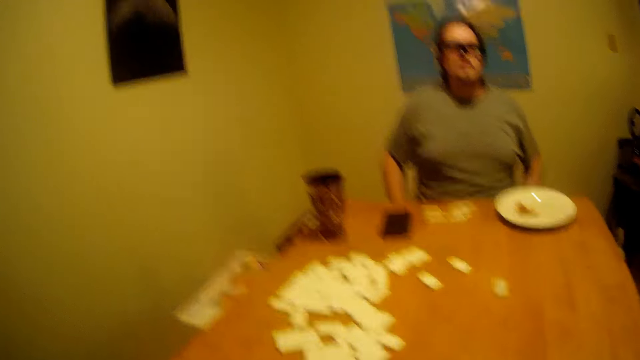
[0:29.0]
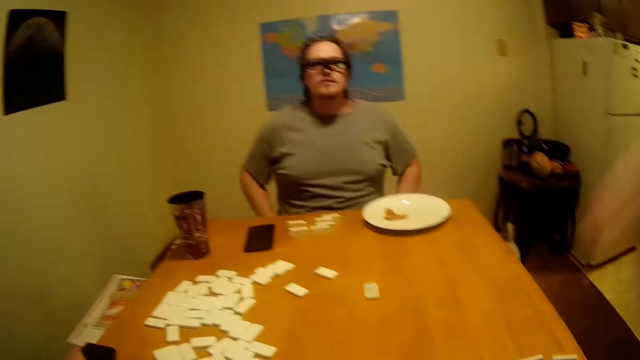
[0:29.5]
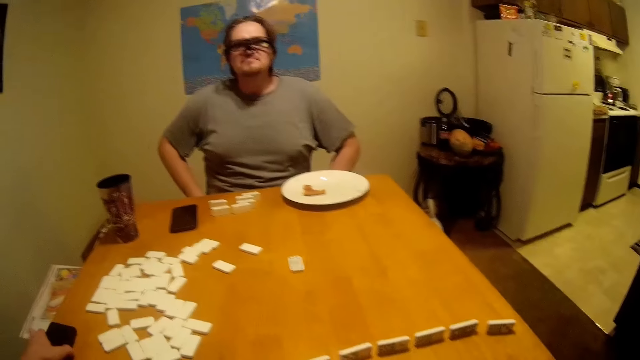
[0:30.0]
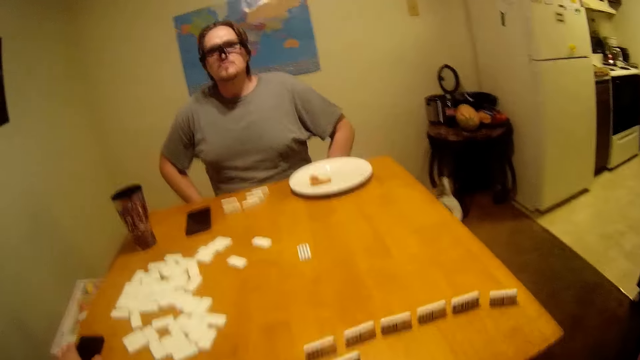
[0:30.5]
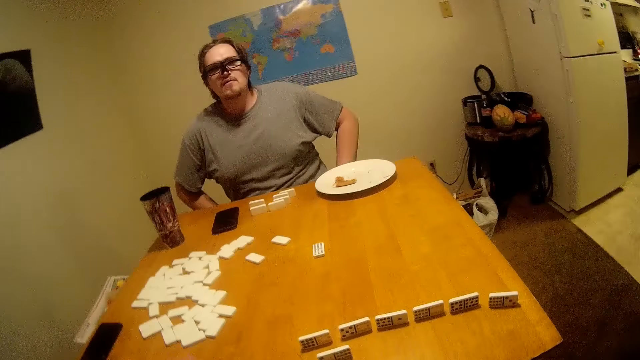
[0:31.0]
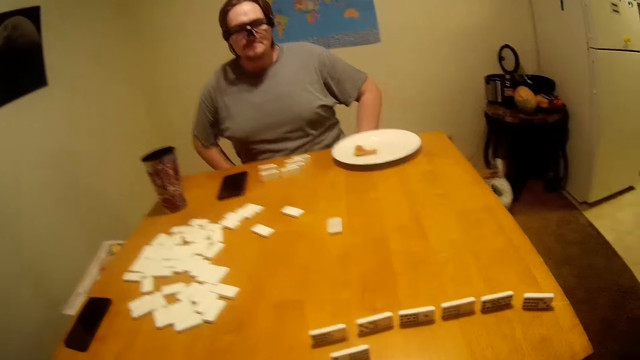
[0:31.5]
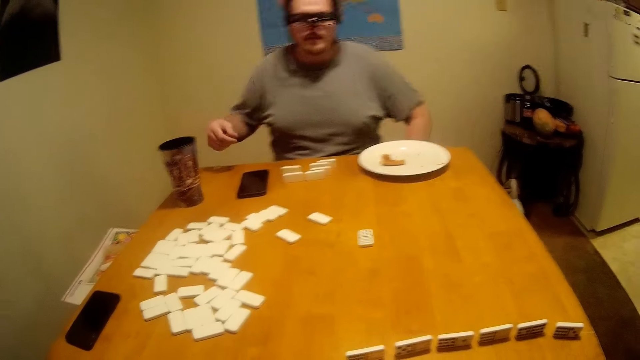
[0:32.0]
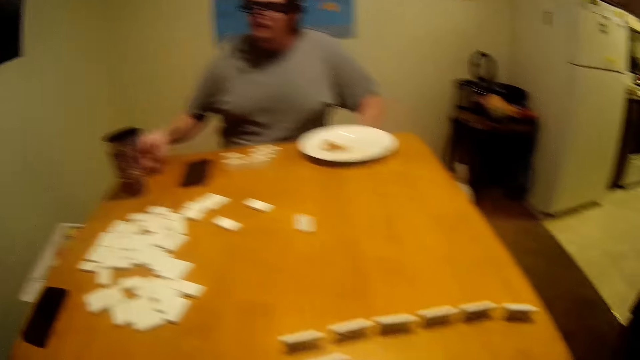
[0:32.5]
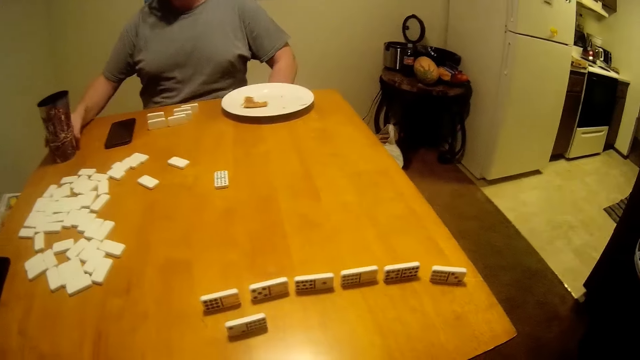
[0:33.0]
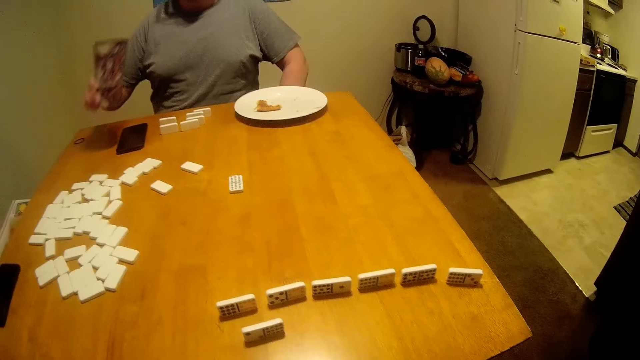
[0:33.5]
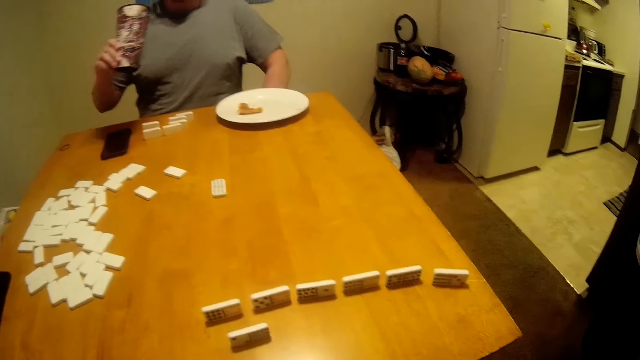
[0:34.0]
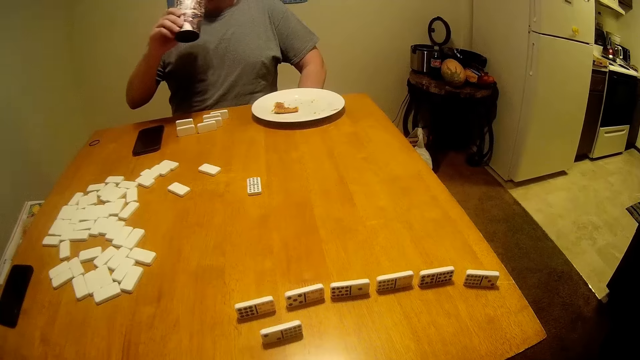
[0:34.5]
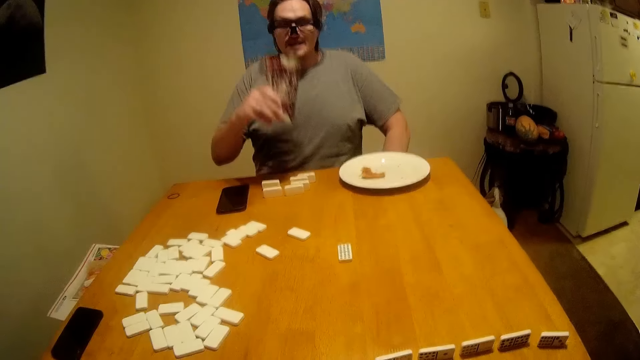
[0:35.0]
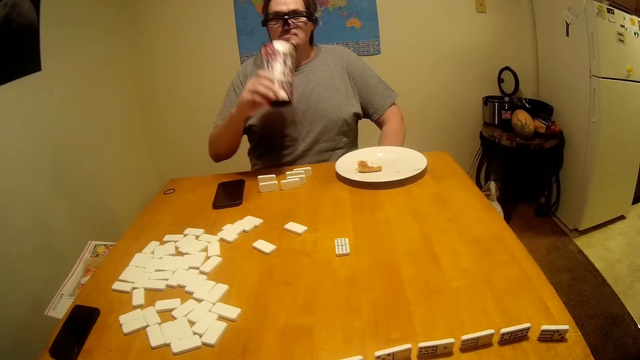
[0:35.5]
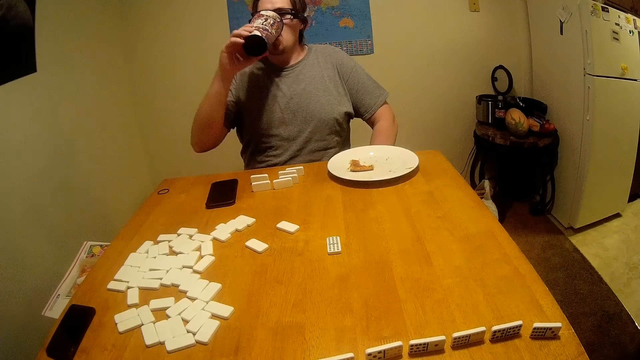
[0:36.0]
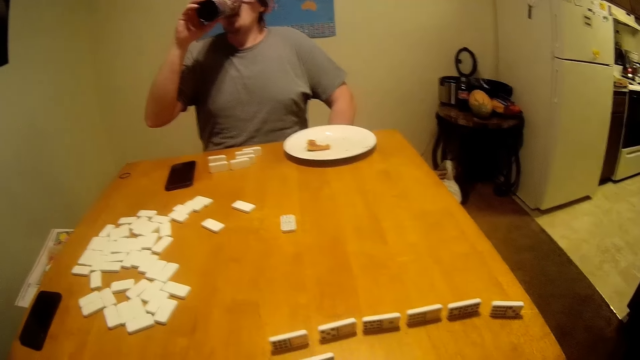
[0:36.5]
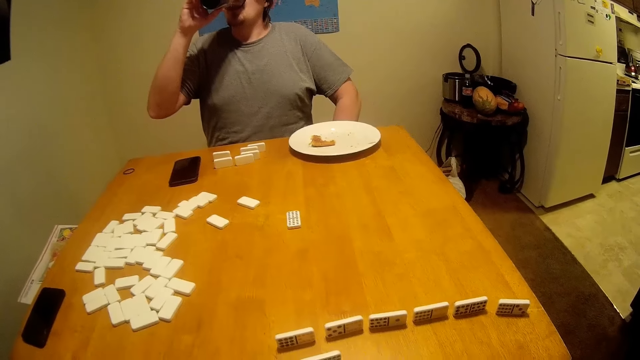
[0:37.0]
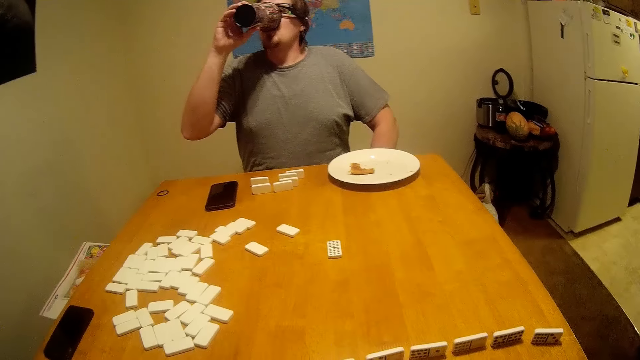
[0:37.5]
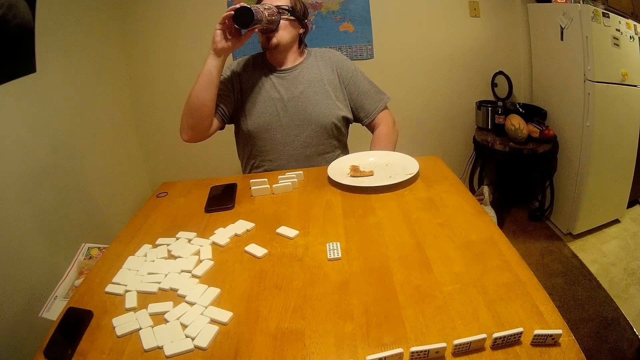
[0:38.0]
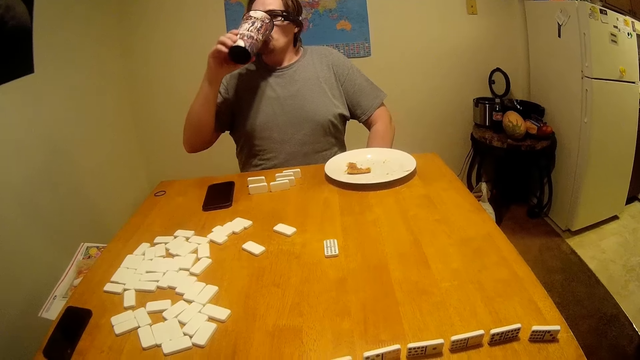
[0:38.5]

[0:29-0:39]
The camera wearer looks around. They move the hands. A man looks at the camera wearer. The man picks up a mug from the table. The man drinks the water from the mug.

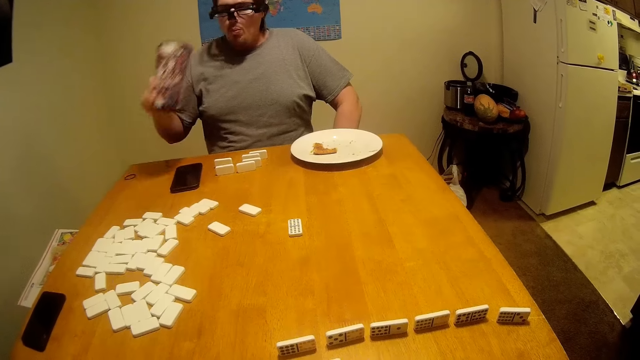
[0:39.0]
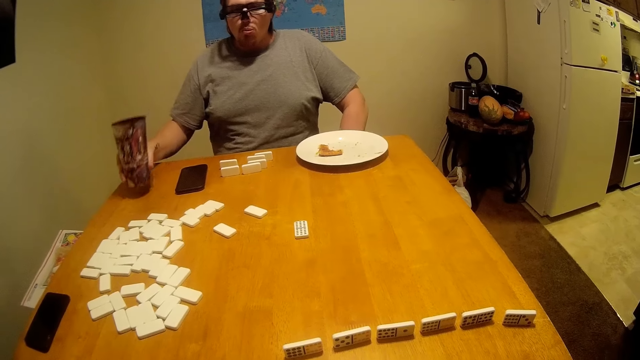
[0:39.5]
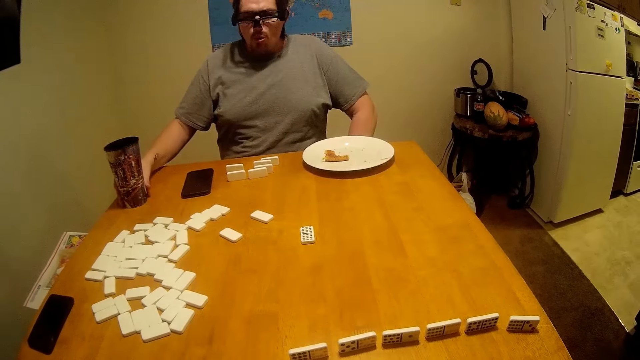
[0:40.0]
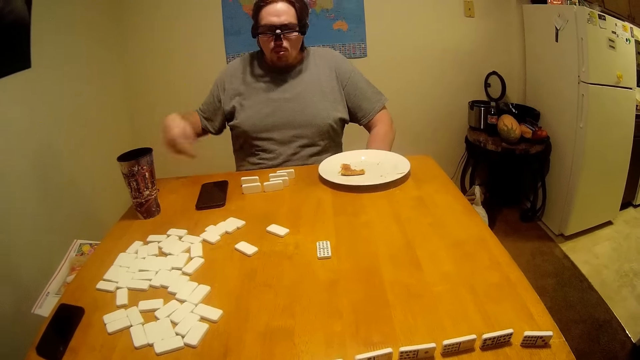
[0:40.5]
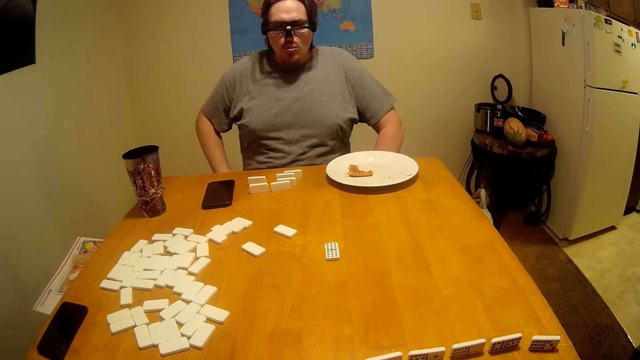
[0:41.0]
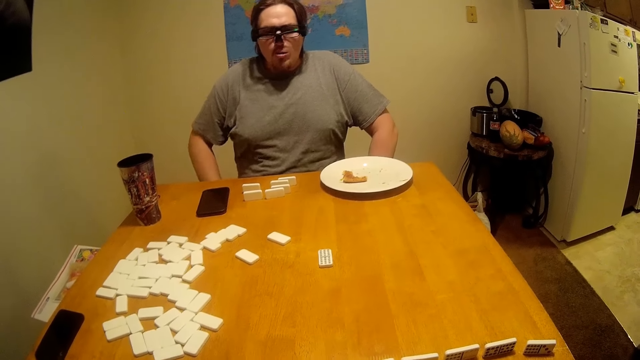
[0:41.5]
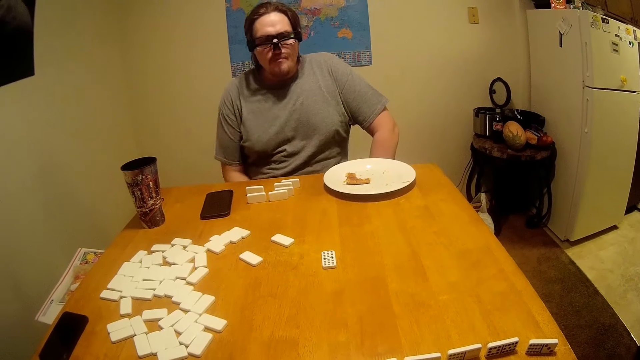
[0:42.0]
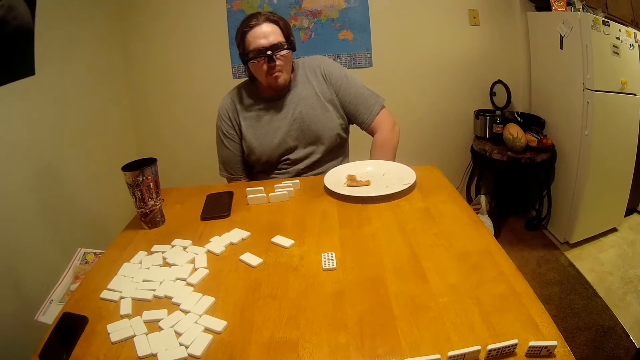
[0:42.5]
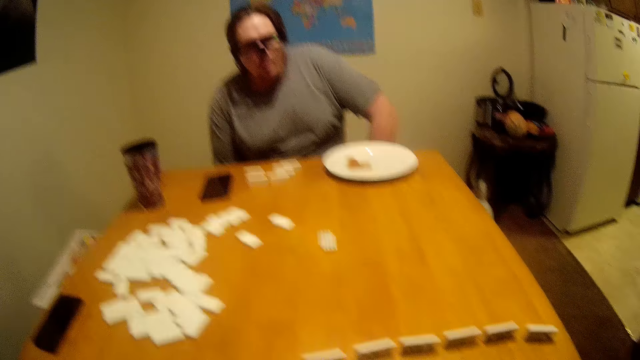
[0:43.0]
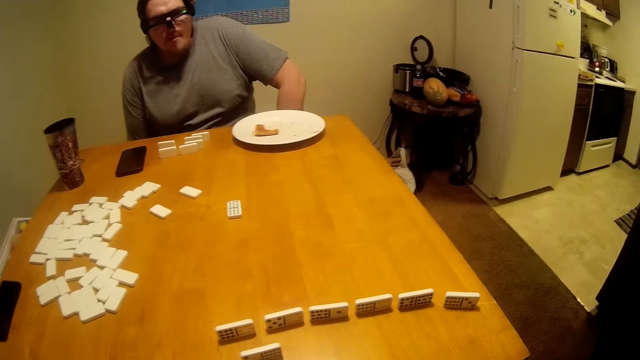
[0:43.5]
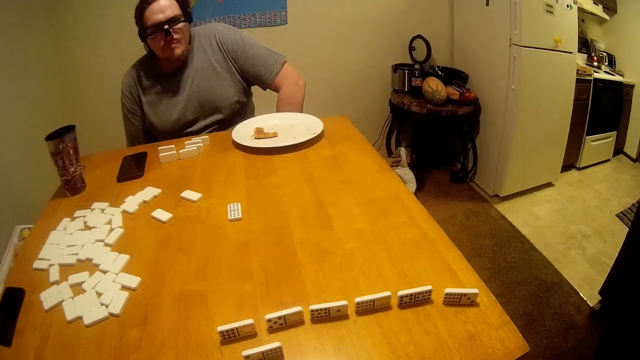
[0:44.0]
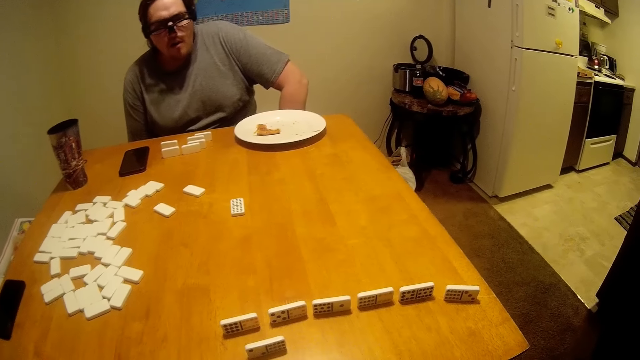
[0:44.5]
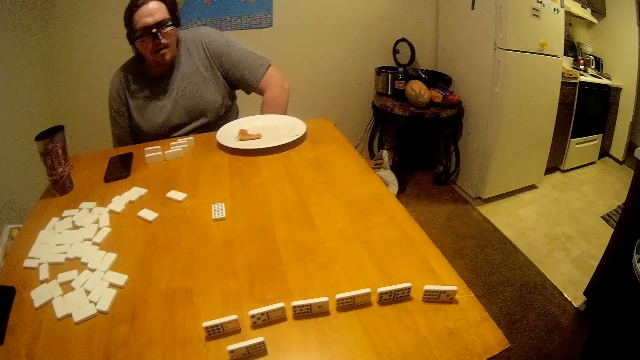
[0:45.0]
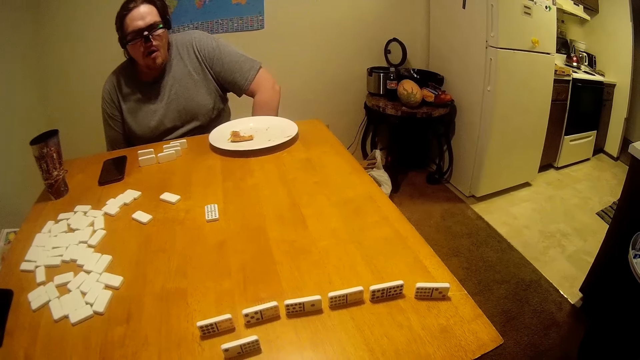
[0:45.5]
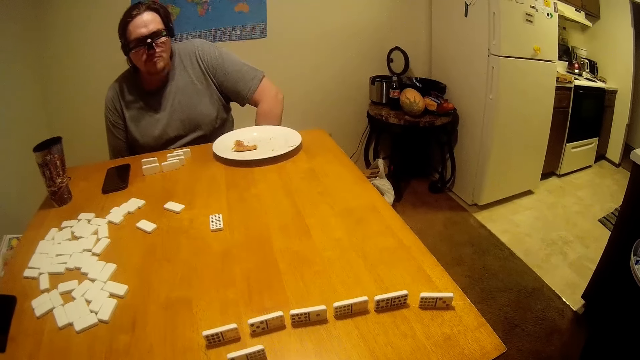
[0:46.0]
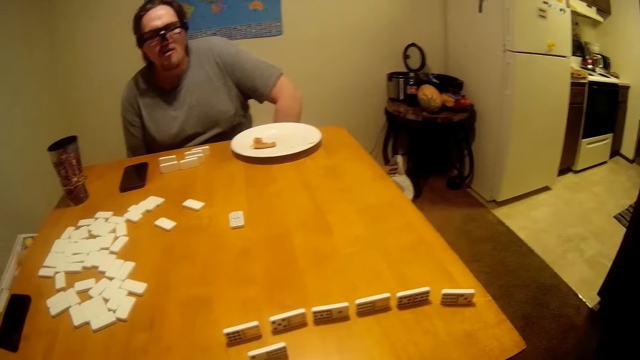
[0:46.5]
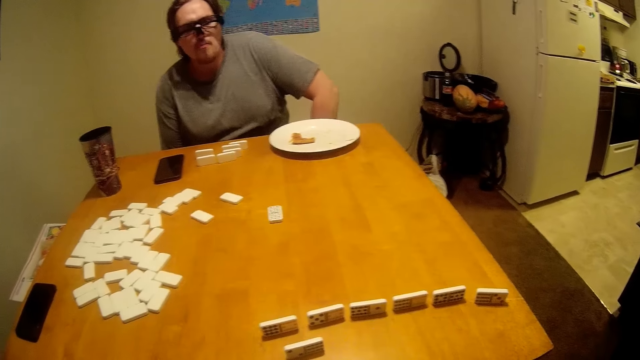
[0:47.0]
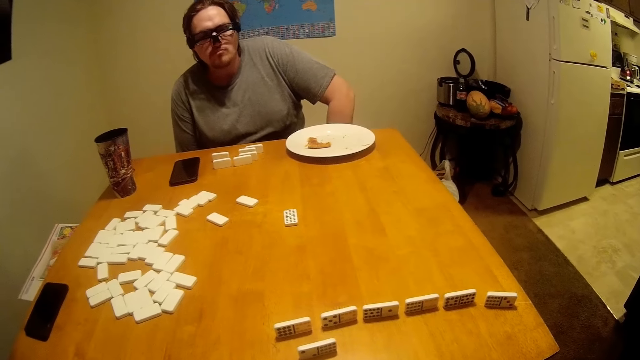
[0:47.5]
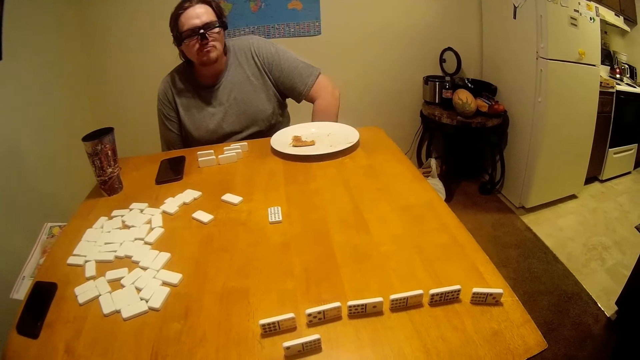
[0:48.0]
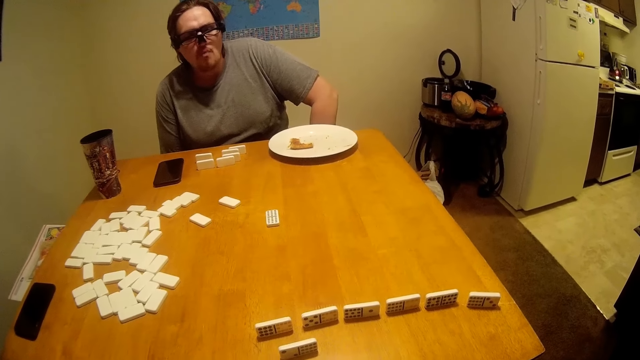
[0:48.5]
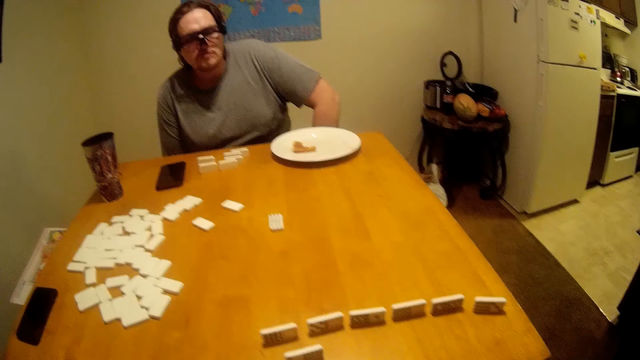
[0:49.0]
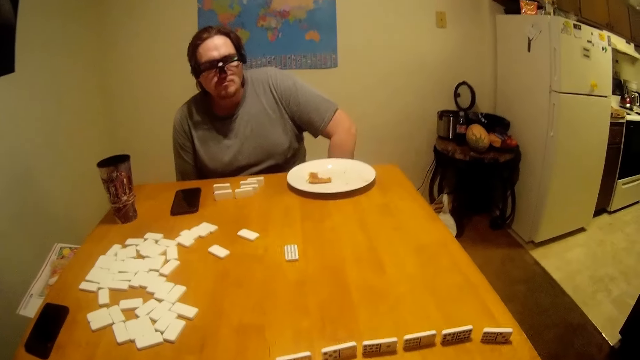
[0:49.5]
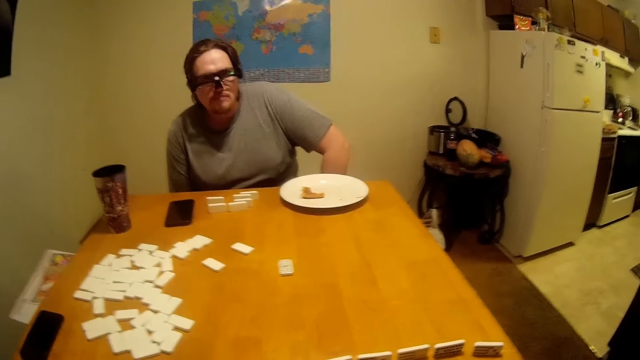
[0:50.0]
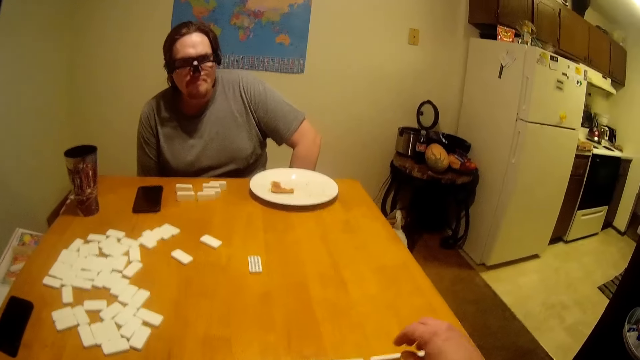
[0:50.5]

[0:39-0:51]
A man puts the mug on the table. The man moves the hands. The man talks.
